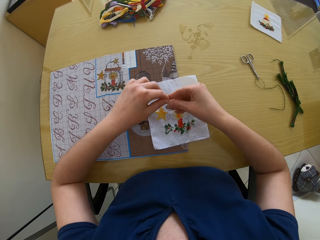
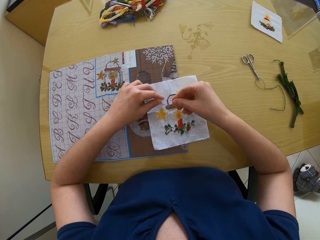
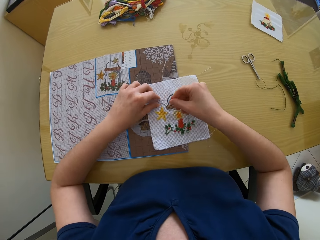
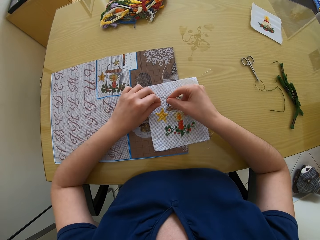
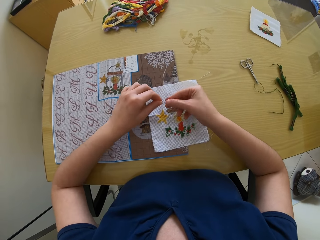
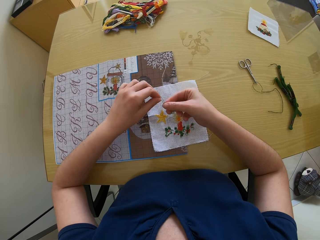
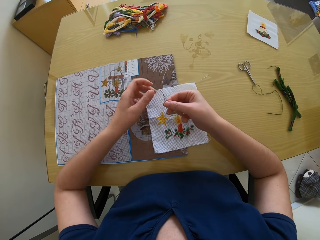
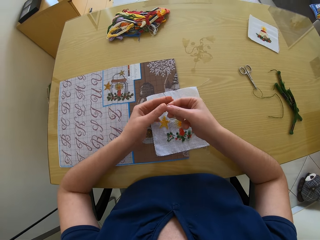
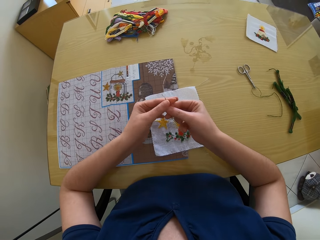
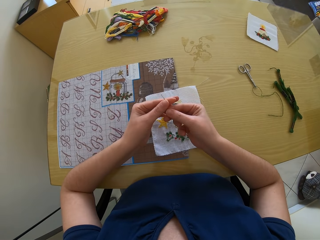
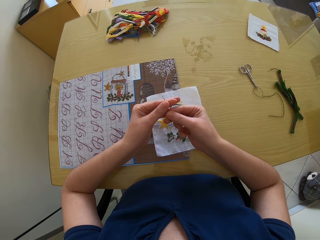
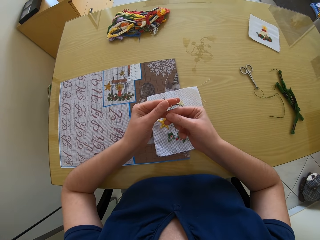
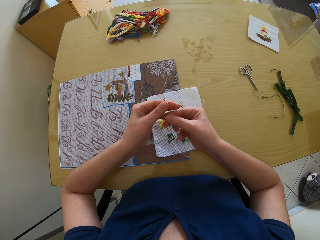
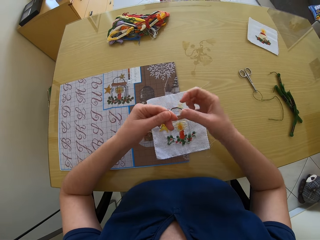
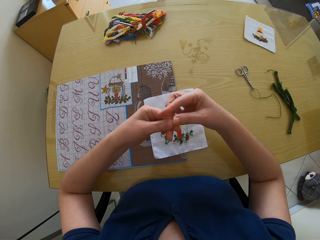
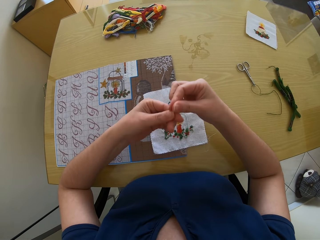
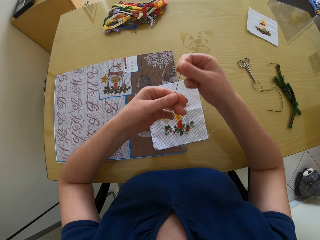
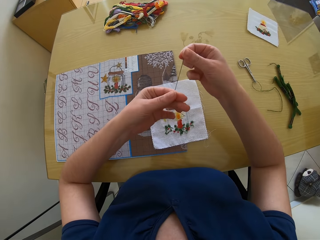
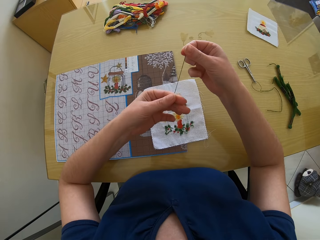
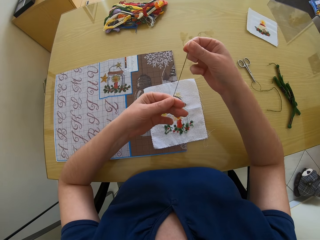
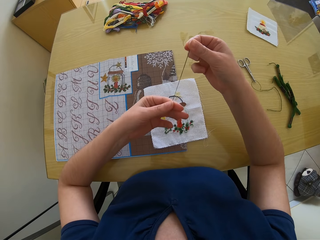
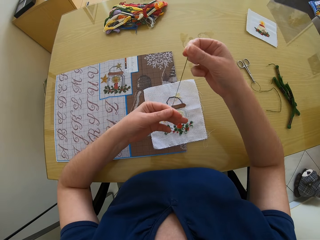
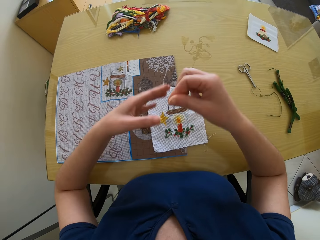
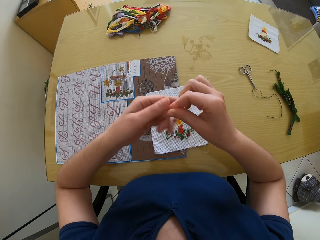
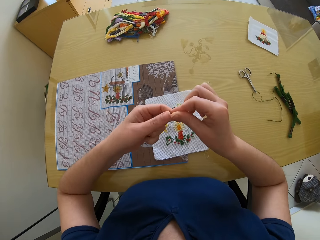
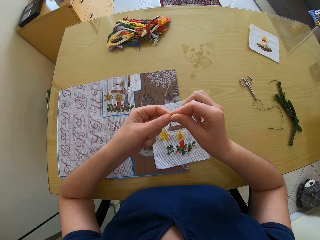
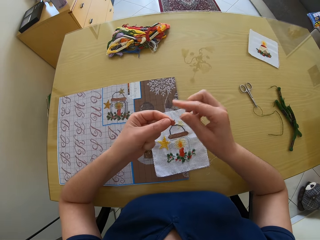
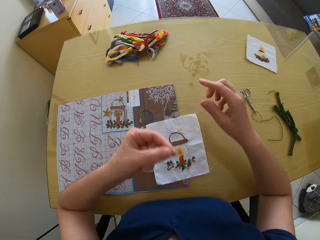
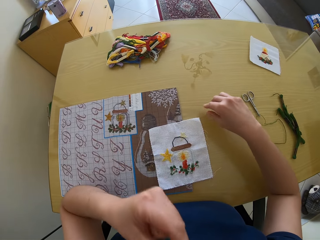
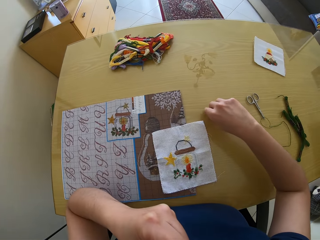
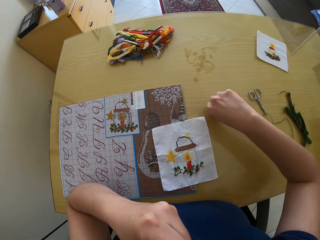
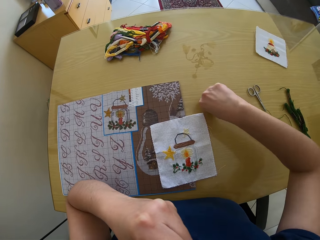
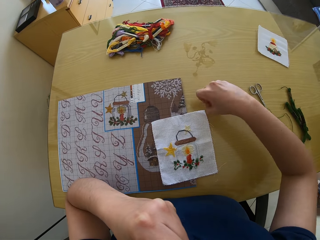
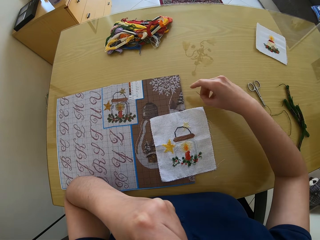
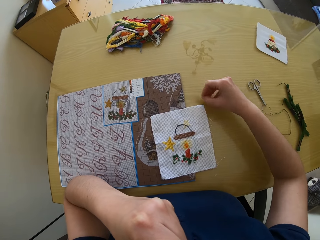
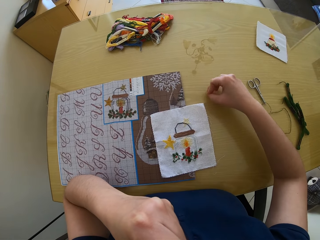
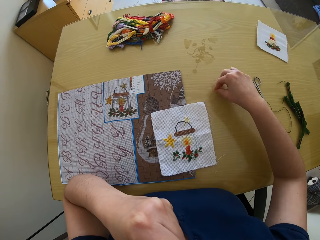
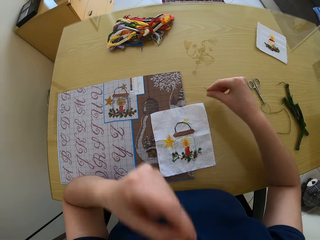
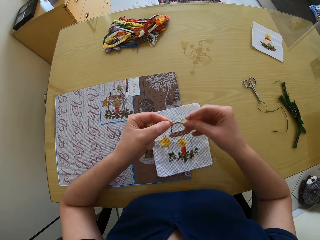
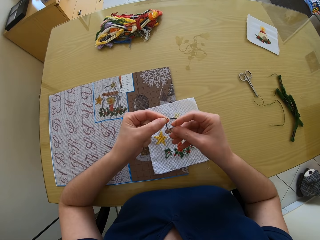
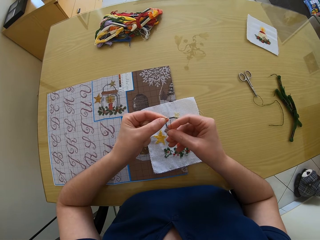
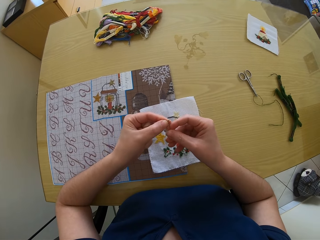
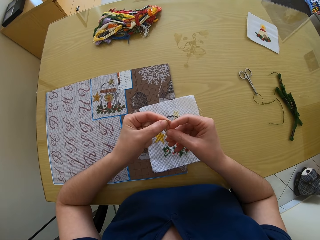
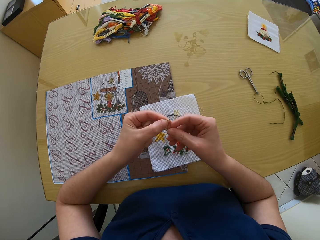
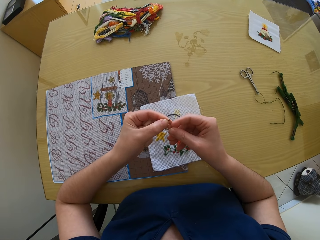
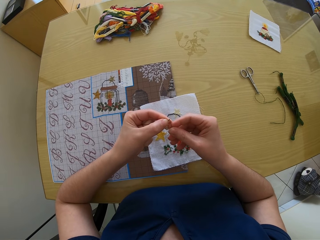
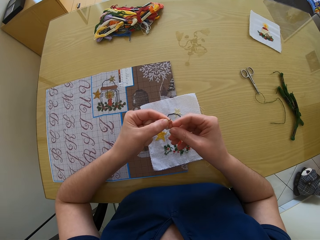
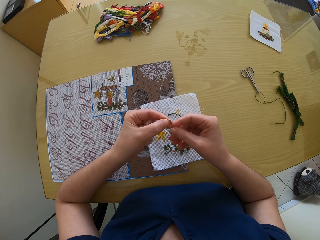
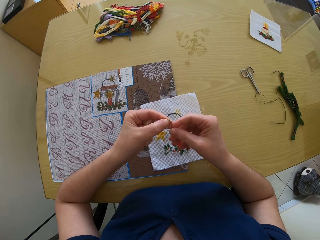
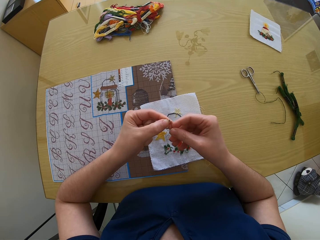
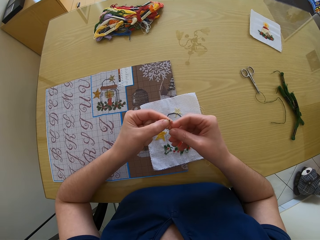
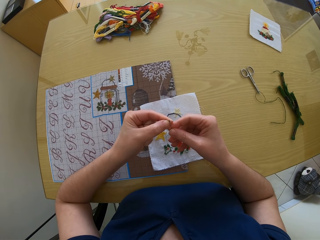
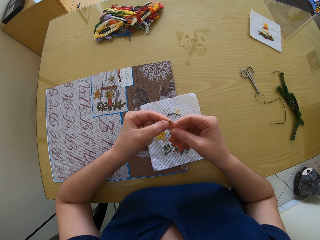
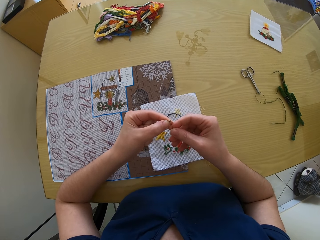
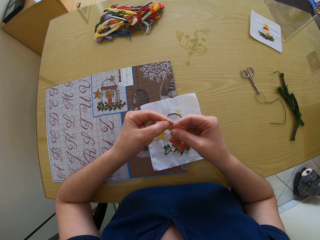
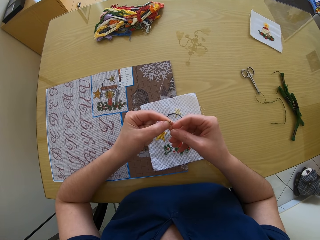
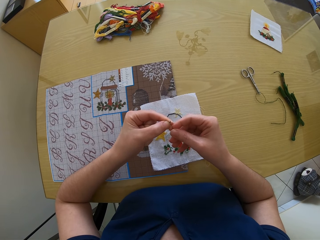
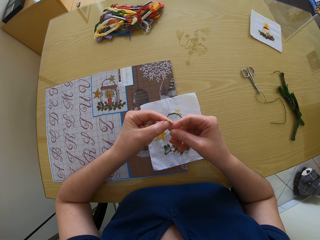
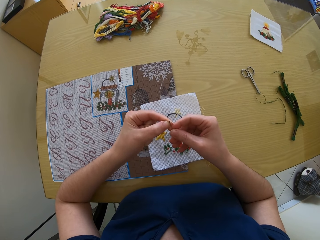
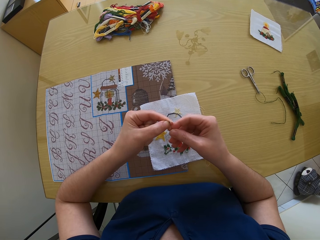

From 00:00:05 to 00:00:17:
The camera wearer picks a black embroidery thread on the piece of cloth on the table with her left hand. She joins the black embroidery threads with both hands. She straightens the black embroidery threads with both hands. She puts the tip of the black embroidery threads in her left hand in her mouth. She picks a needle on the table with her right hand. She threads the needle in her right hand with the black embroidery threads in her left hand.

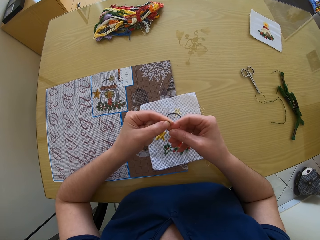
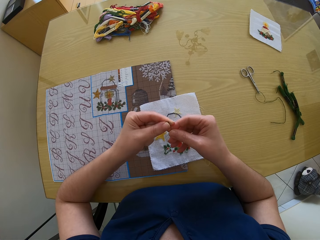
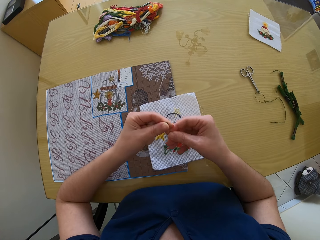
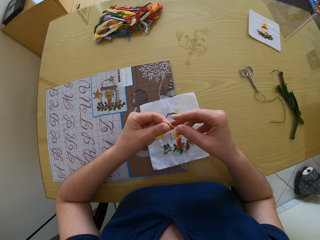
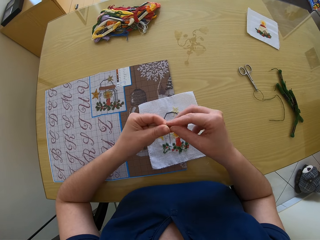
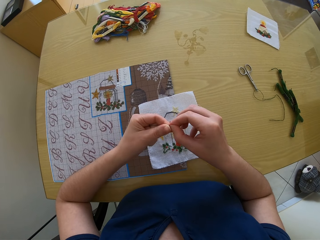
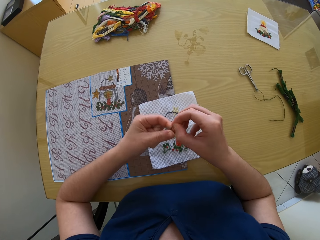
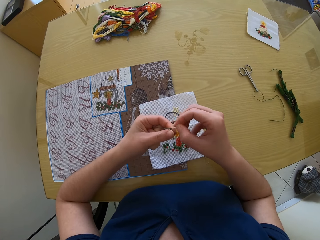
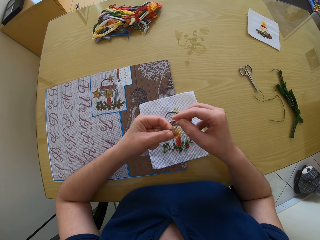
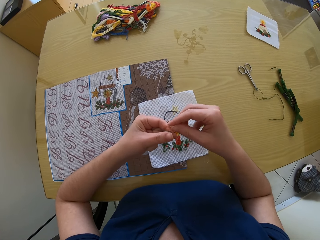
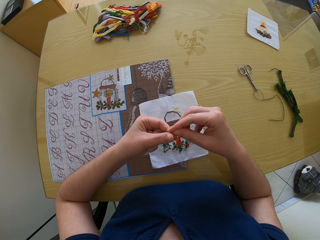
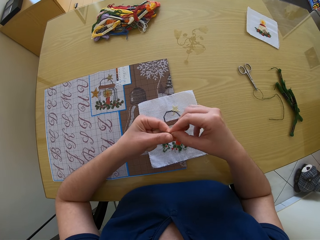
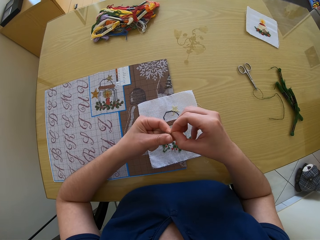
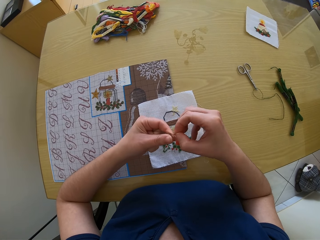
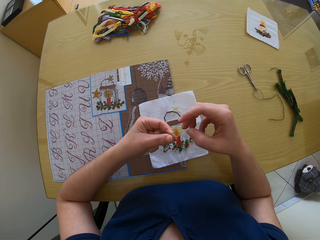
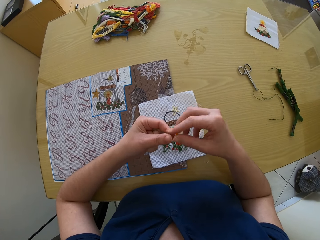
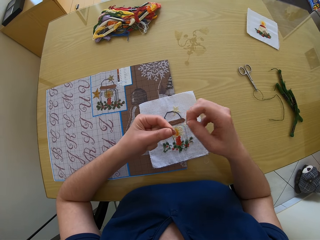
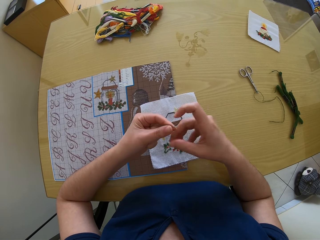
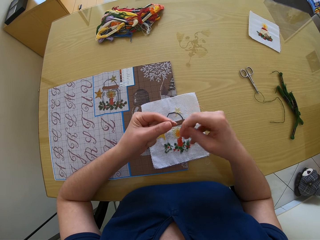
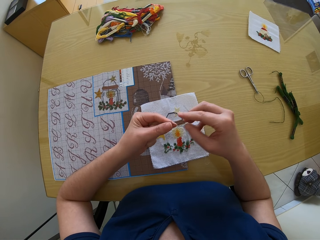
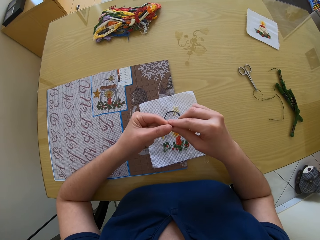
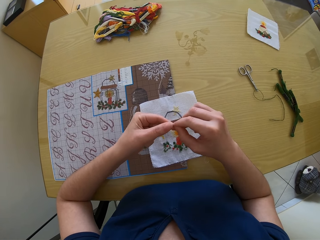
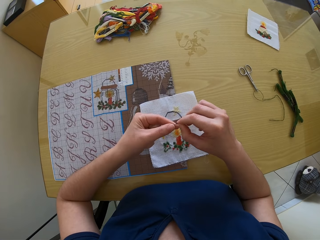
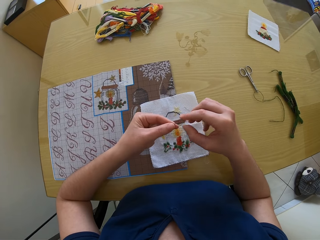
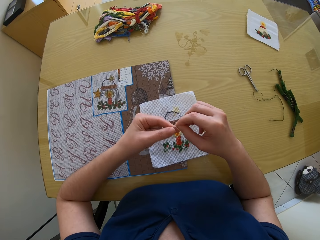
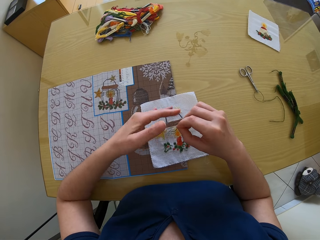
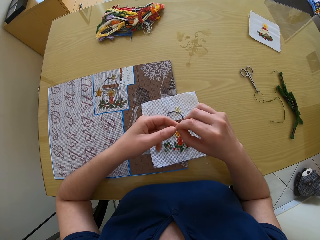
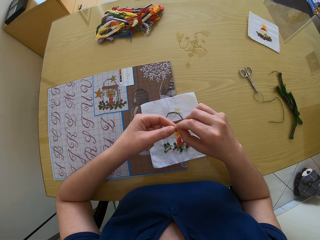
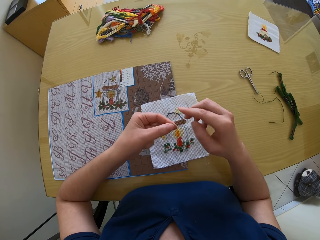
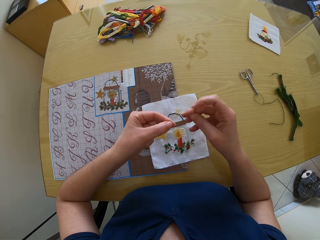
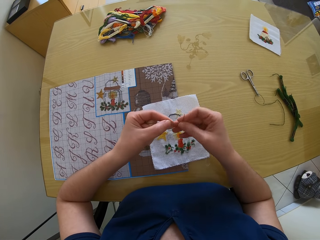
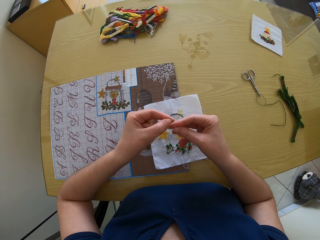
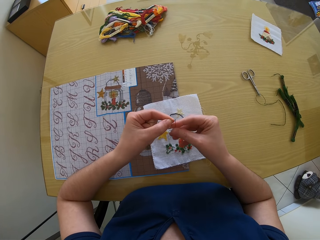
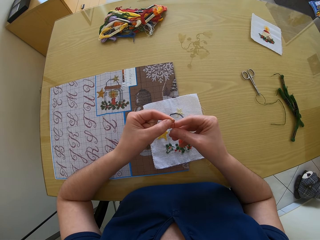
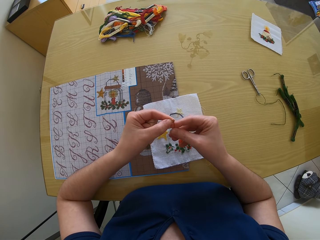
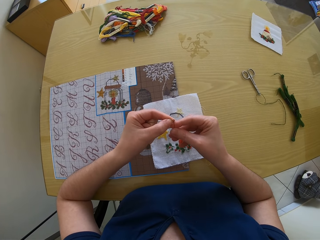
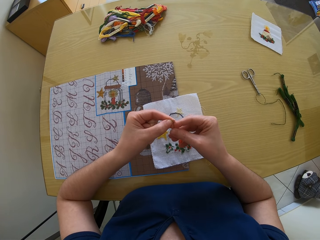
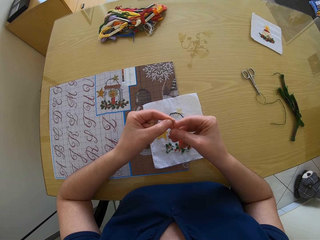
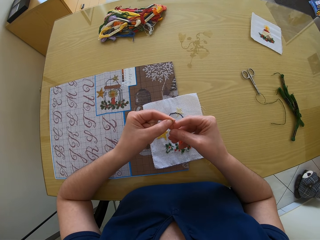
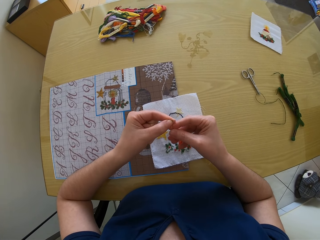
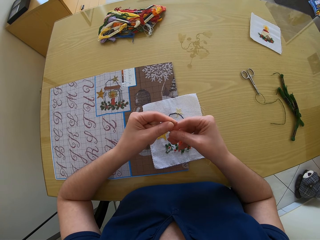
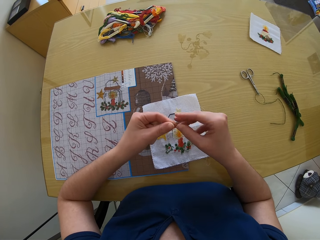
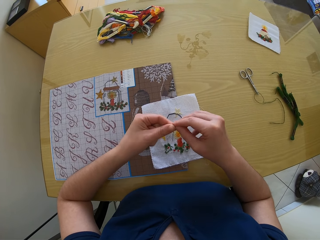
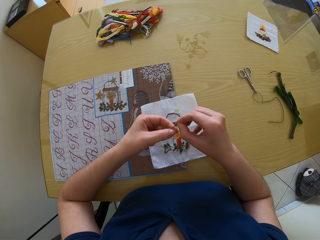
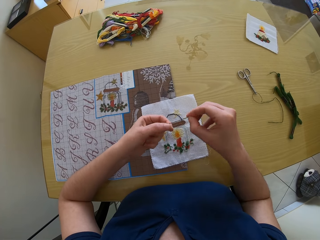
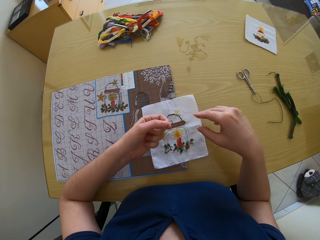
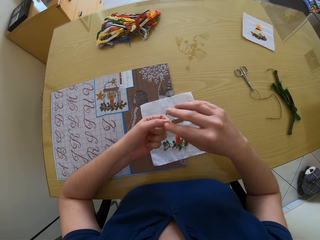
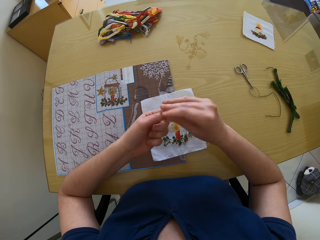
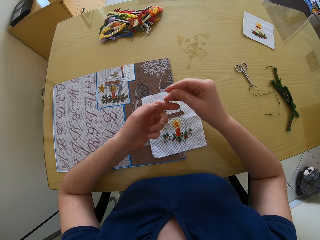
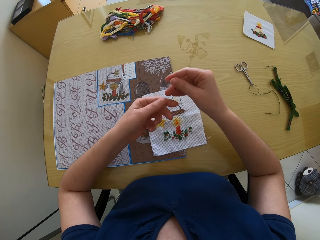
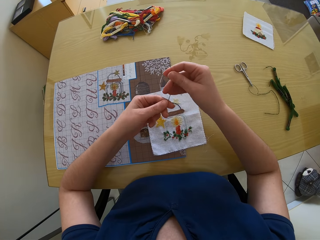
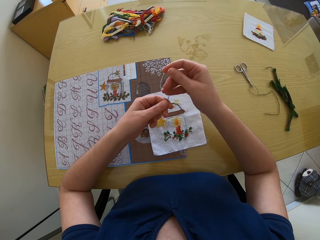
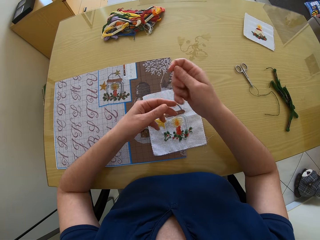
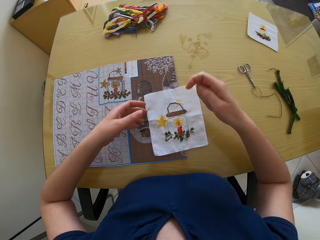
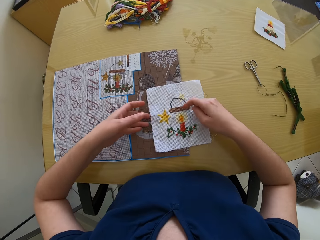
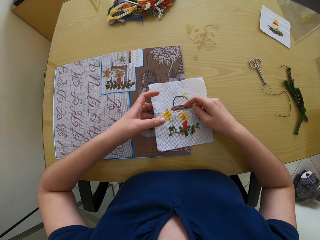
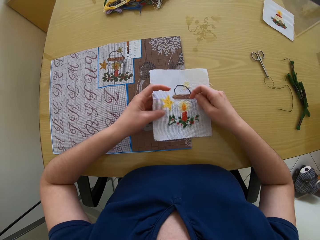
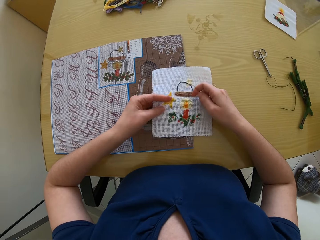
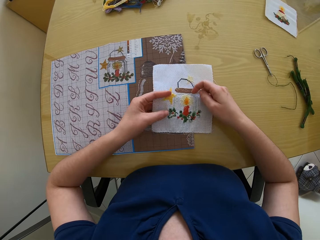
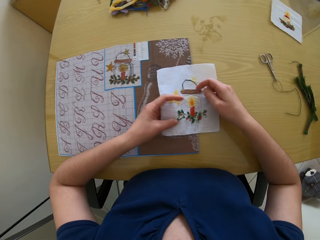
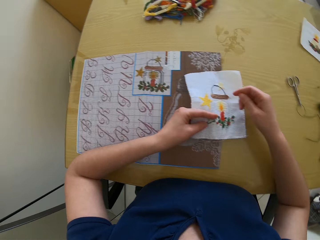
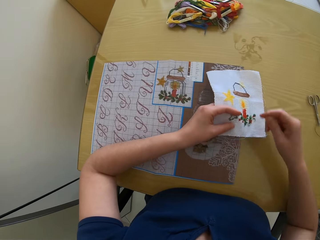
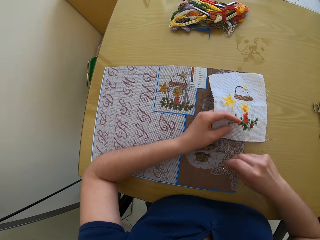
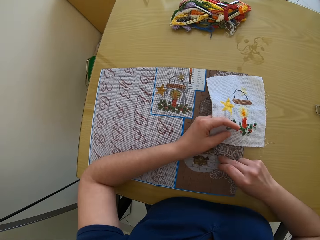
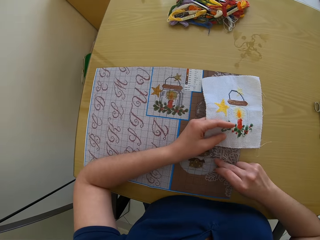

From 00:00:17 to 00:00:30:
The camera wearer draws out the black embroidery threads with her right hand from the eye of the needle in her left hand. She removes the needle from the black embroidery threads in her left hand with her right hand. She straightens the black embroidery threads with both hands. She pulls the thread. She threads the needle in her right hand with the black embroidery threads in her left hand. She draws out the black embroidery threads with her right hand from the eye of the needle in her left hand. She puts her left hand under the piece of cloth on the table. She picks the cloth. She glances at a cross stitch chart on a table.
